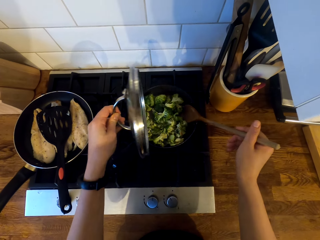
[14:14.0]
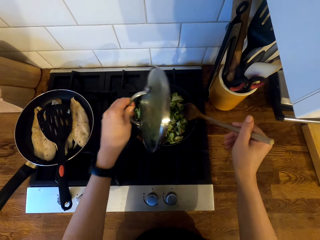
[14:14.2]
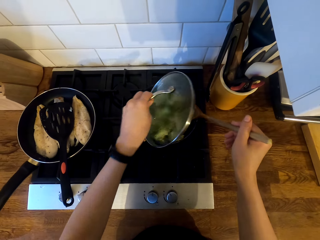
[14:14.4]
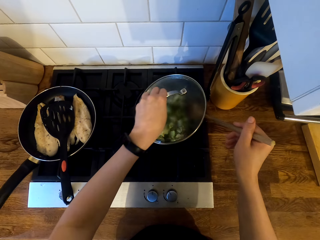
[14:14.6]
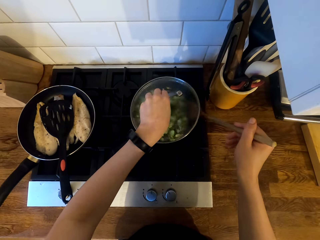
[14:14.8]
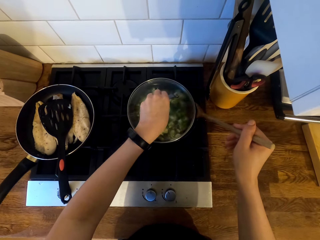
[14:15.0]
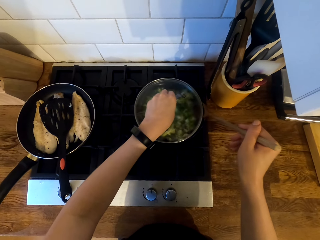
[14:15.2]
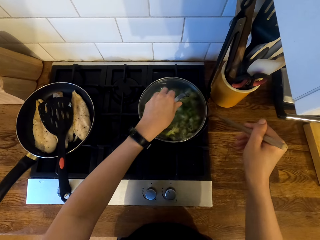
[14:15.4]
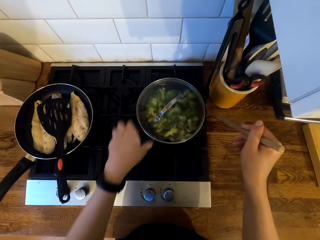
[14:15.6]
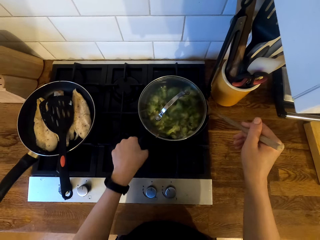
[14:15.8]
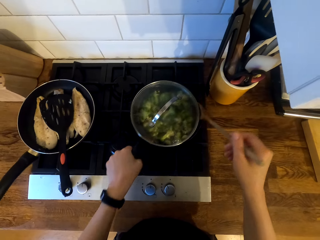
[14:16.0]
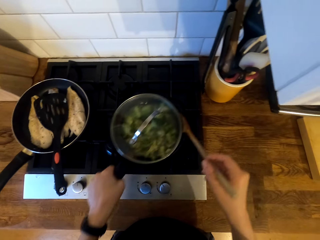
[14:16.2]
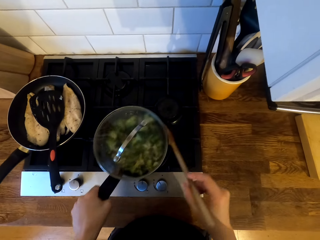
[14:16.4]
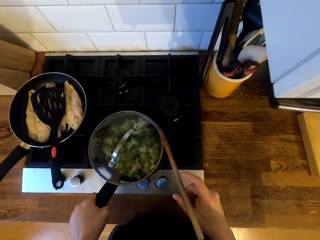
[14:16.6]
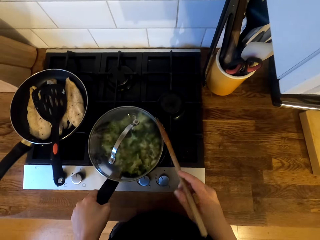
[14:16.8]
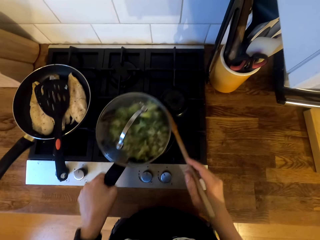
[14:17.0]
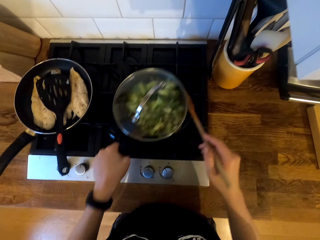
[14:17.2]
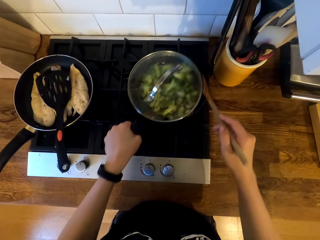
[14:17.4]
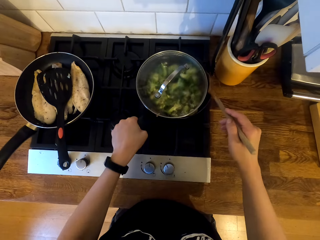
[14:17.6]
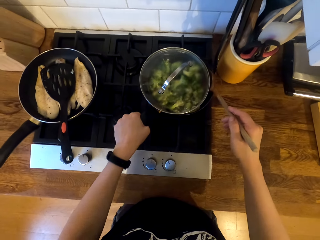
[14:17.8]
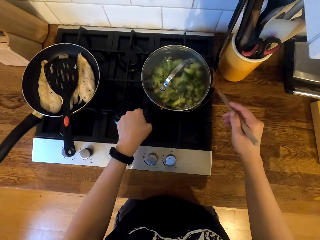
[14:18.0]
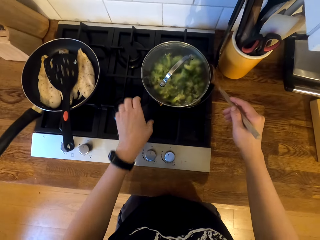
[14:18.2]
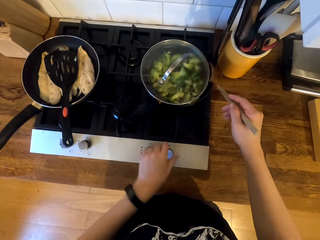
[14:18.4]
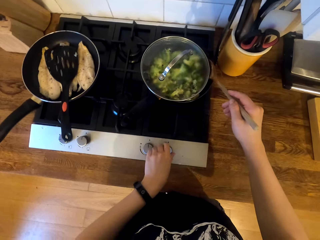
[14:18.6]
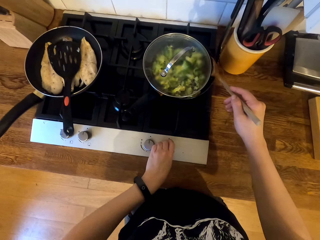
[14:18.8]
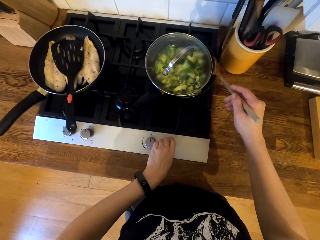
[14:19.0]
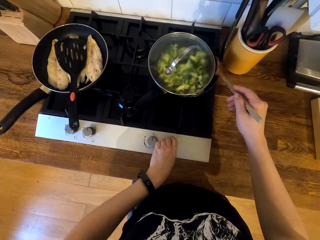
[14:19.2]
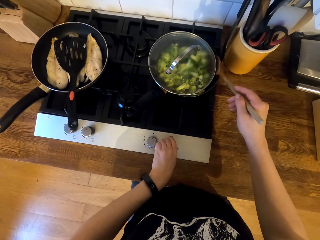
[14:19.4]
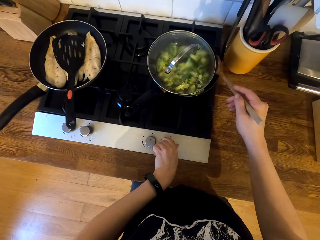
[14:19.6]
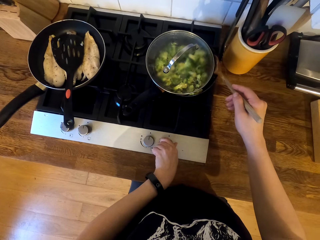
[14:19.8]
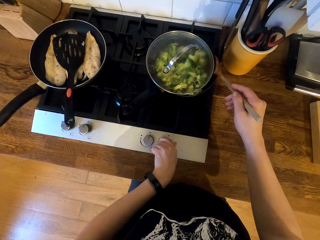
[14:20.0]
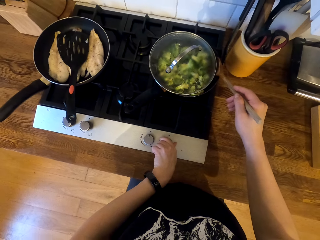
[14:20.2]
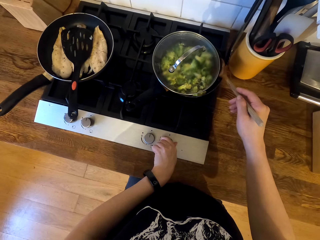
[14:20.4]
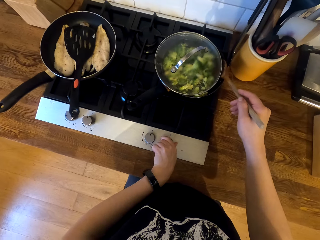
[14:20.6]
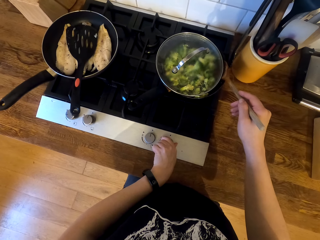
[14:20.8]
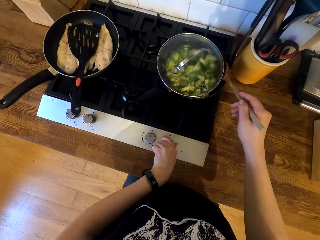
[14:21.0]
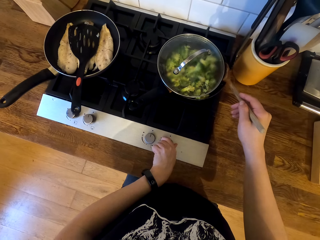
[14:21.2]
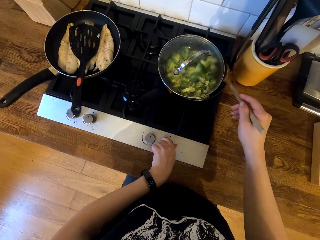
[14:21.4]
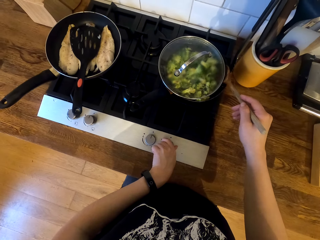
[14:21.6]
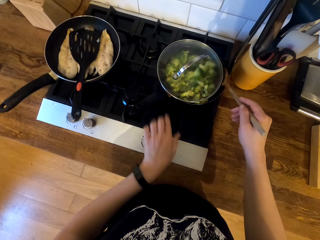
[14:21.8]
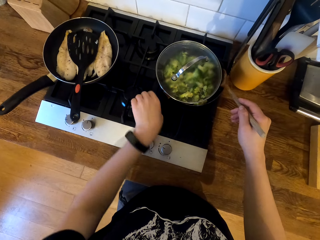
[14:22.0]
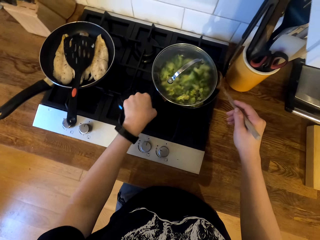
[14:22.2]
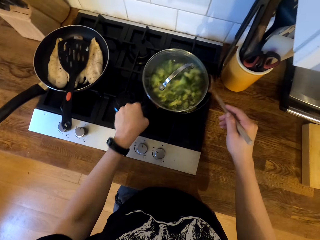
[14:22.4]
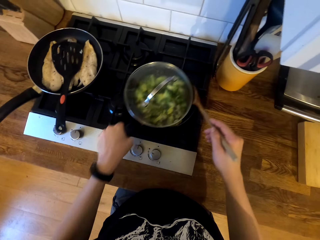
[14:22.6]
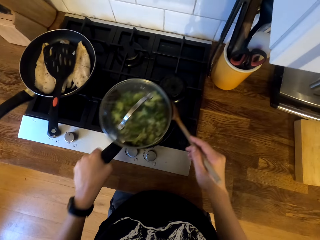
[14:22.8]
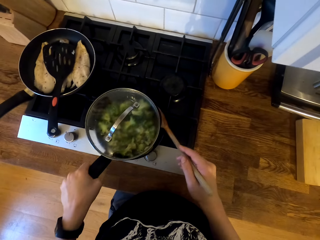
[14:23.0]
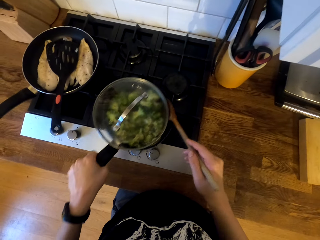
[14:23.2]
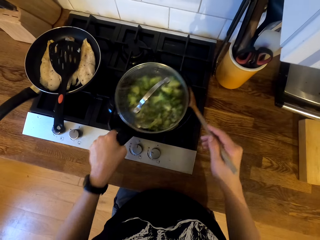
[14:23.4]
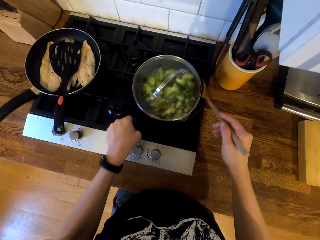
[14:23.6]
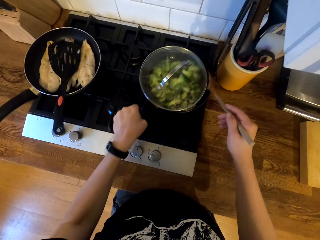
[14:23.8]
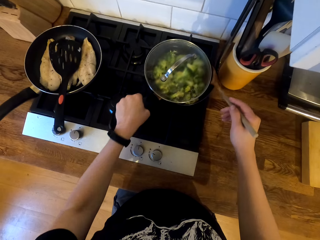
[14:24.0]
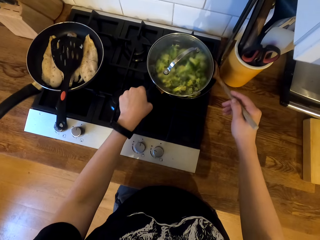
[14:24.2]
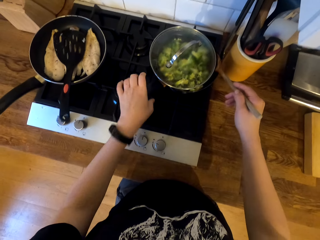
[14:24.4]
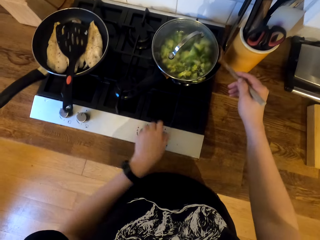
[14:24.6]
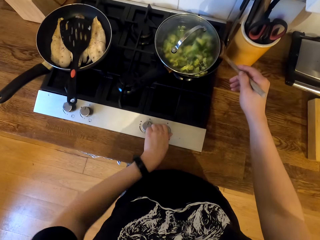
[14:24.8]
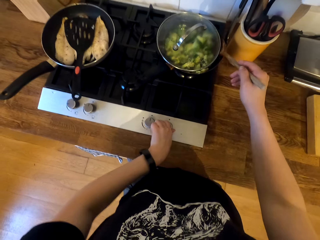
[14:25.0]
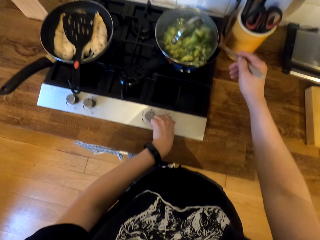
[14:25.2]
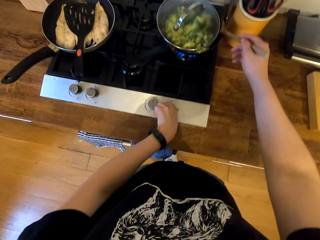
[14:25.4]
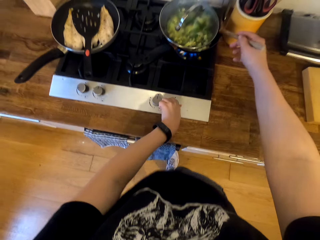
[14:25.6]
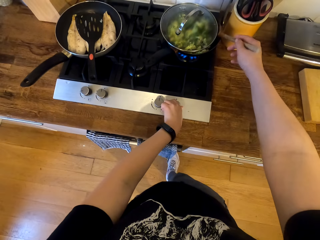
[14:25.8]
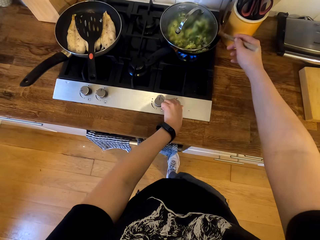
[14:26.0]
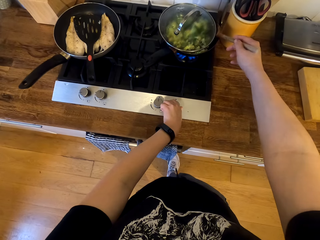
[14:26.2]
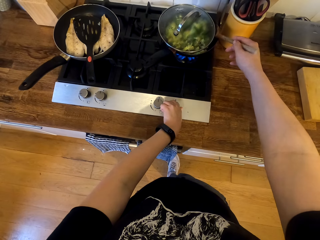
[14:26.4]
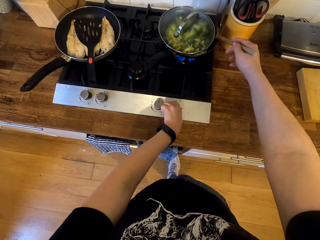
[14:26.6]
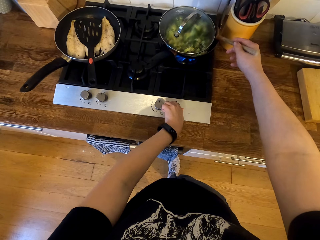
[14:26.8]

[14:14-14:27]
The camera wearer stirs the broccoli or cauliflower in the cooking pot or frying pan. They close the frying pan with a lid. They pull the frying pan. They return the frying pan on the stove. They adjust the knob. They hold the frying pan handle. They pull the frying pan. They return the frying pan on the stove. They adjust the knob and turn on the cooker.

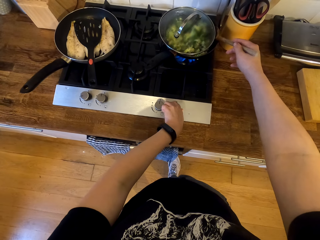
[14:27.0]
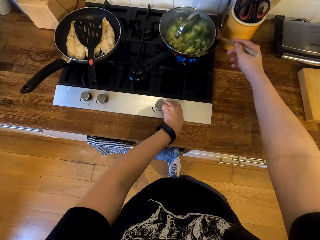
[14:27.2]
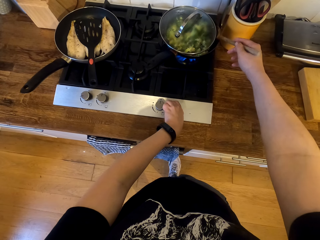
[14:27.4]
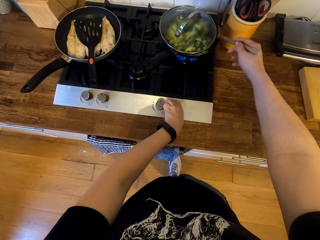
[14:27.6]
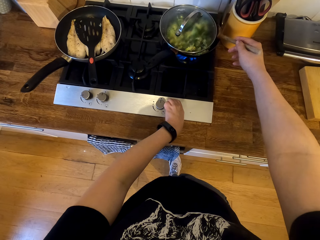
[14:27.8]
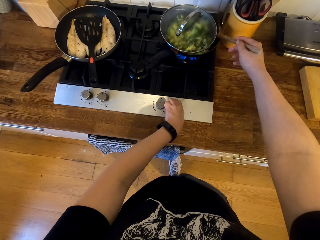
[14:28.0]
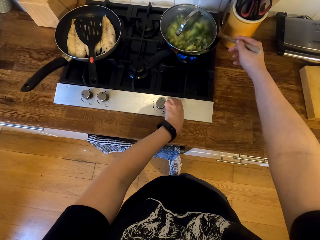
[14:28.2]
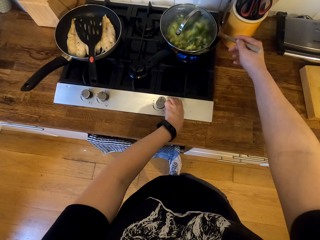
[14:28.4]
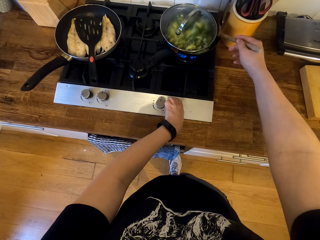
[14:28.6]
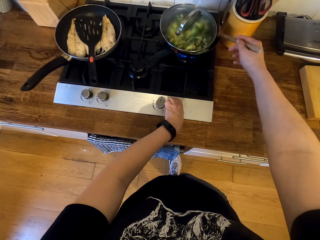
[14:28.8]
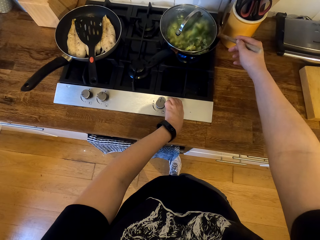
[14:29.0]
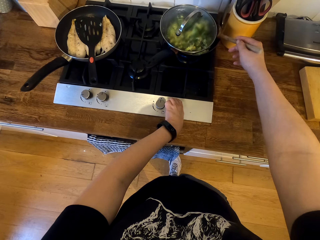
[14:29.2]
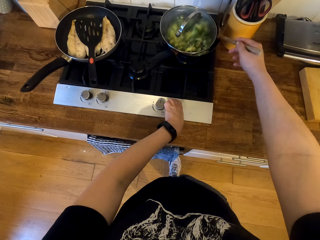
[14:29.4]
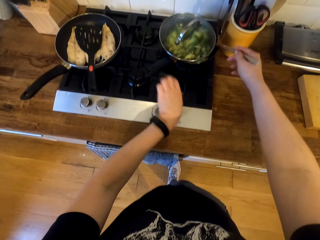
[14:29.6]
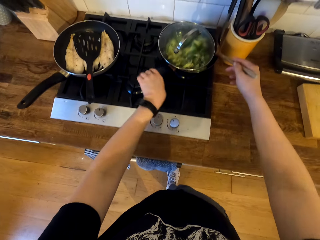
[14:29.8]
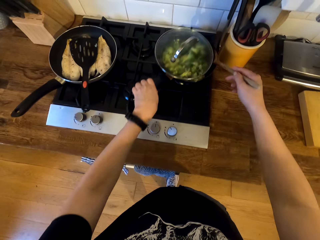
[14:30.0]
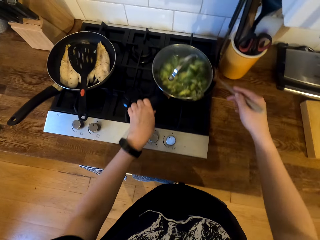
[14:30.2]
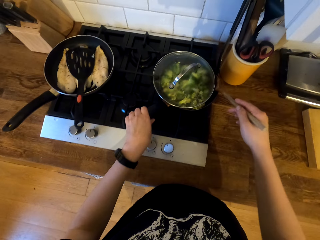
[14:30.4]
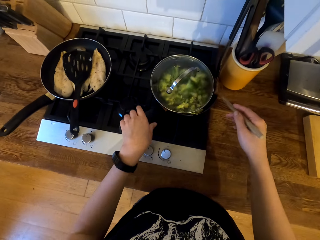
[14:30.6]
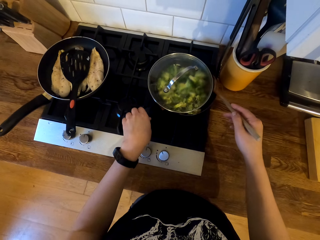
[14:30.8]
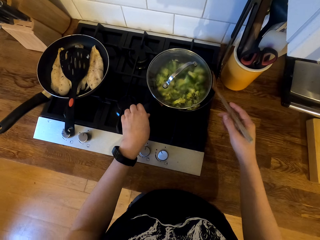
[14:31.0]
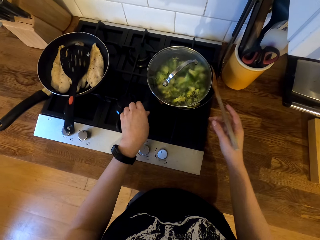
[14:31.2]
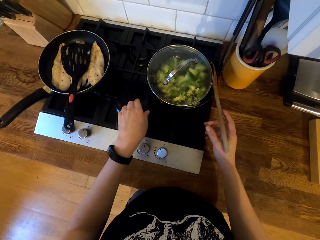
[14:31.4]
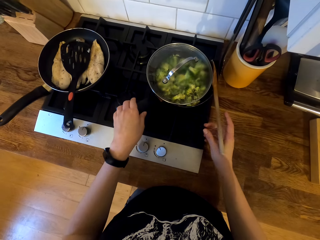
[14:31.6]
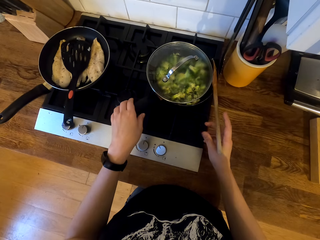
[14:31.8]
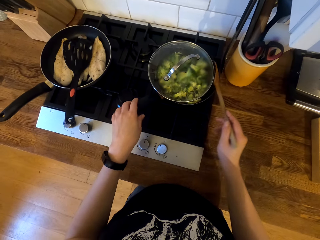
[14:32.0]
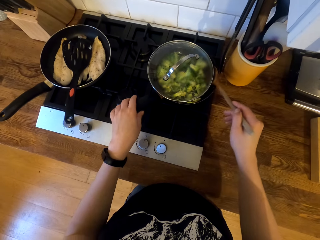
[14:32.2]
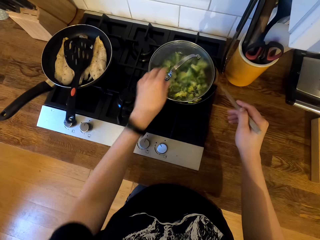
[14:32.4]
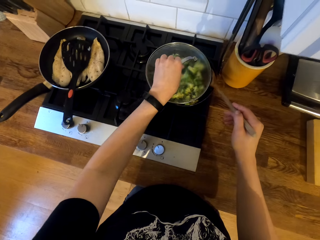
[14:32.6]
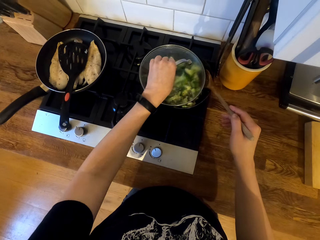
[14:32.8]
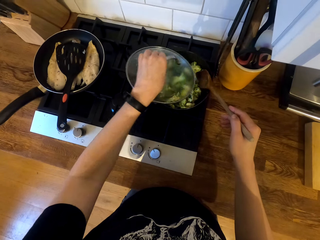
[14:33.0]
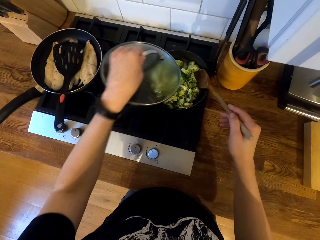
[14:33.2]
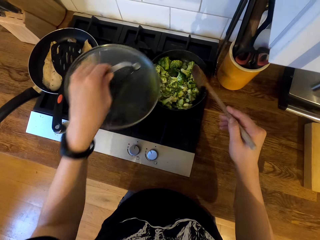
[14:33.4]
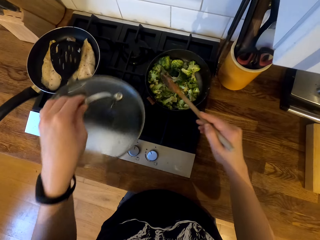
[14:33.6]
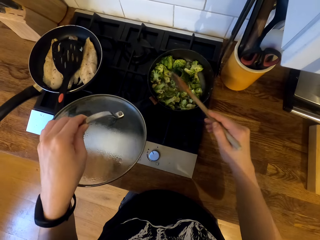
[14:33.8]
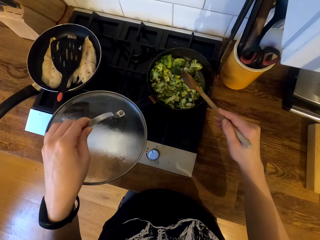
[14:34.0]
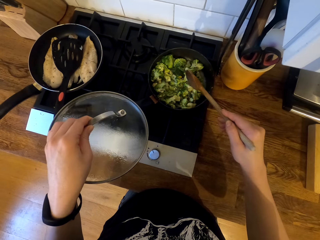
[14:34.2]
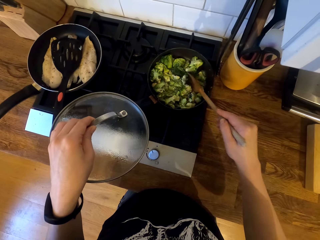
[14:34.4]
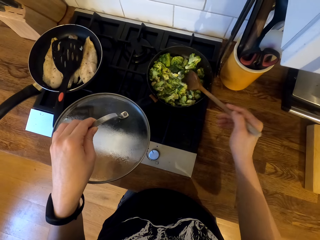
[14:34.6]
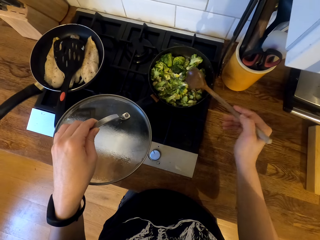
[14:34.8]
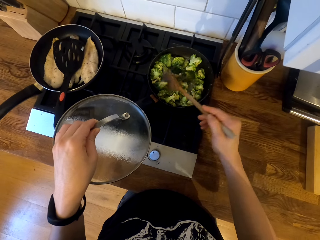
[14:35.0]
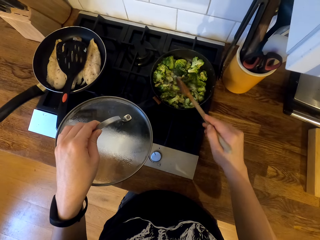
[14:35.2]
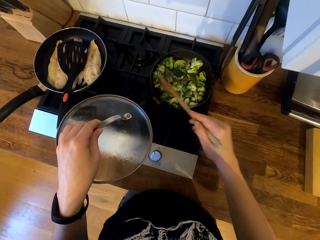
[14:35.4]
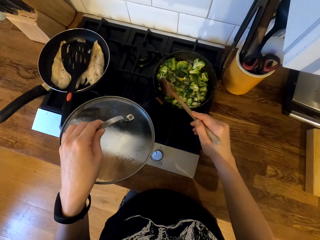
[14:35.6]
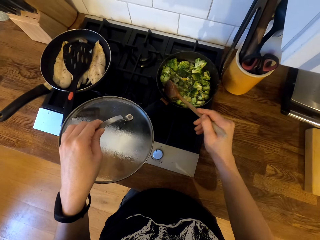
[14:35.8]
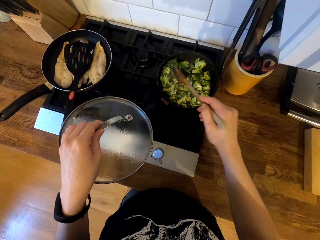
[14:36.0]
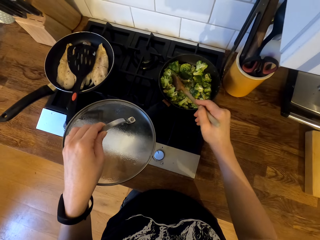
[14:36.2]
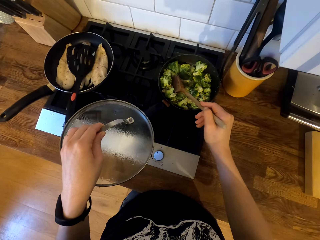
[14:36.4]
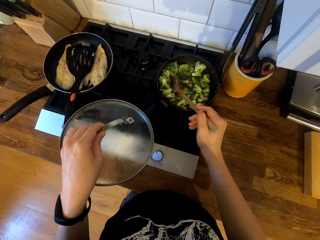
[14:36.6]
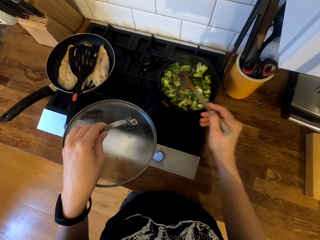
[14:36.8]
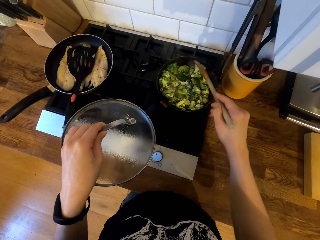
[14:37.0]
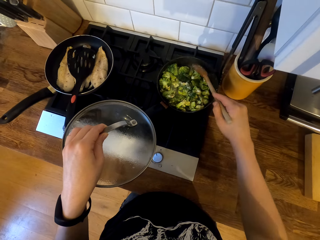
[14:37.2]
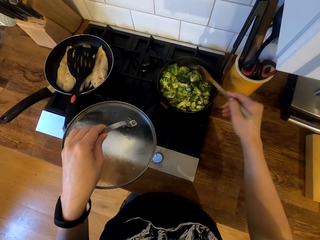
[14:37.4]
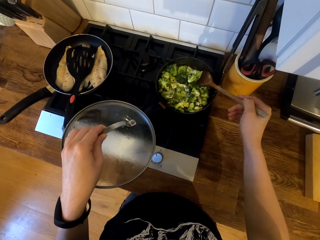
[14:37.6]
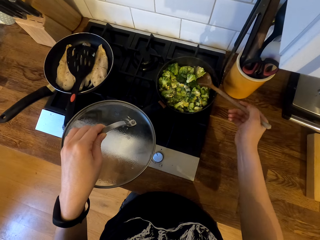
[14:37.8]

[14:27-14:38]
The camera wearer adjusts the knob on the cooker. They switch off the cooker. They hold the frying pan handle. They hold the wooden spoon. They remove the lid from the cooking pot. They stir the broccoli or cauliflower.
